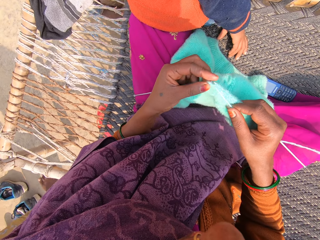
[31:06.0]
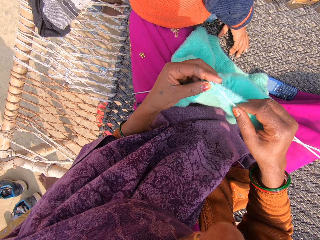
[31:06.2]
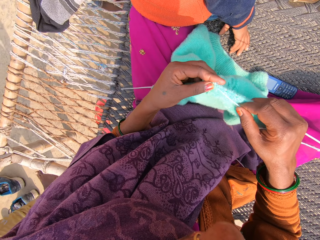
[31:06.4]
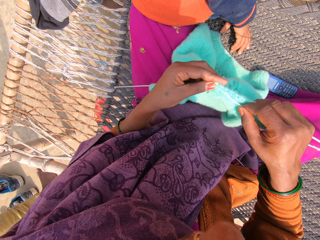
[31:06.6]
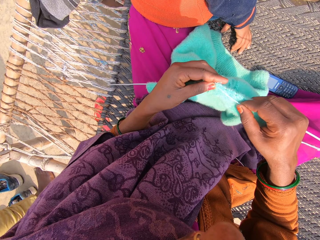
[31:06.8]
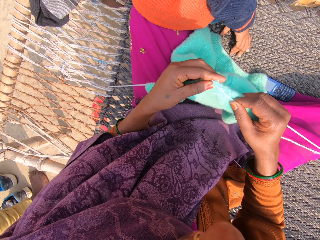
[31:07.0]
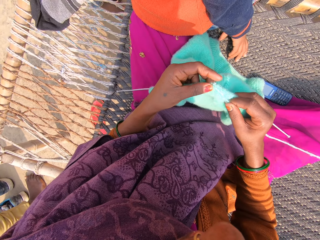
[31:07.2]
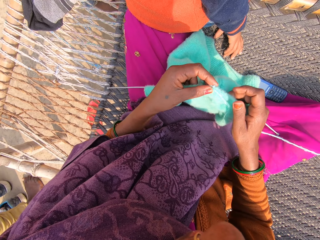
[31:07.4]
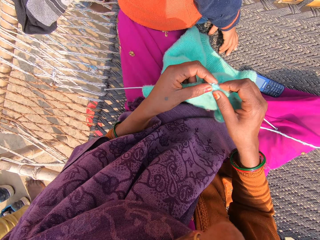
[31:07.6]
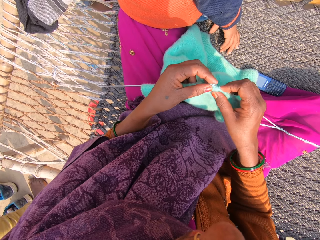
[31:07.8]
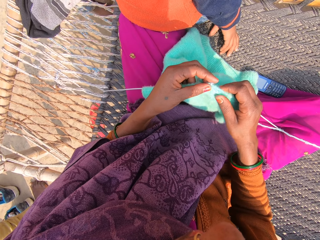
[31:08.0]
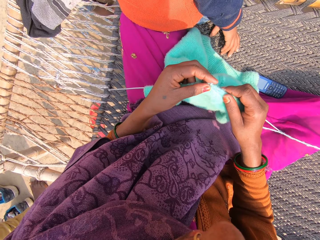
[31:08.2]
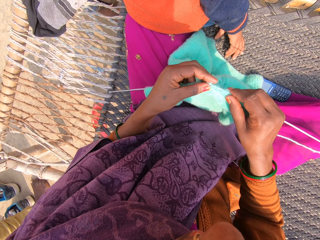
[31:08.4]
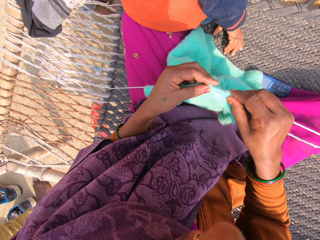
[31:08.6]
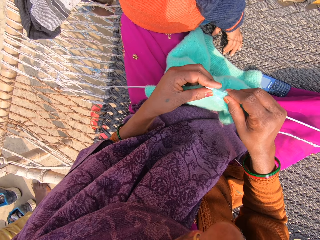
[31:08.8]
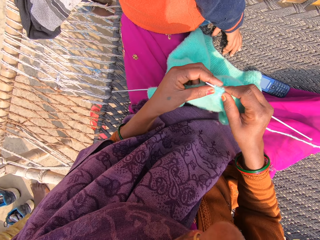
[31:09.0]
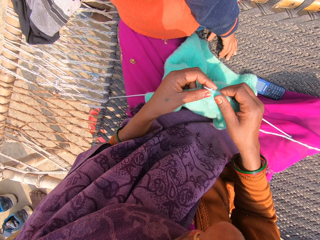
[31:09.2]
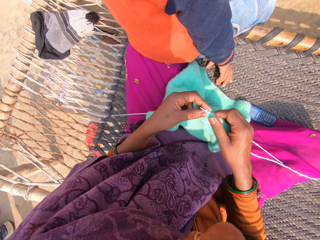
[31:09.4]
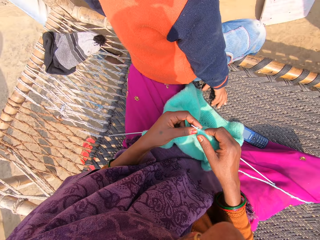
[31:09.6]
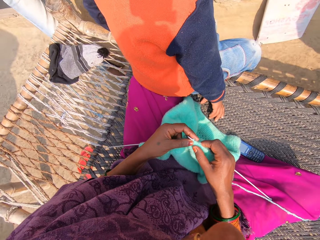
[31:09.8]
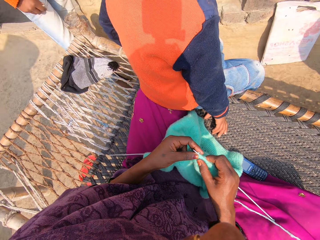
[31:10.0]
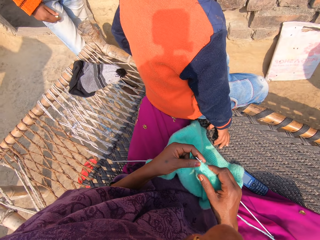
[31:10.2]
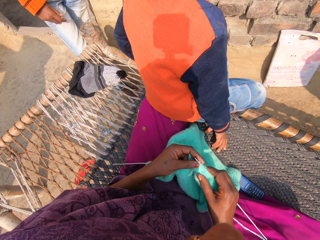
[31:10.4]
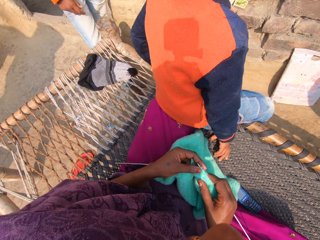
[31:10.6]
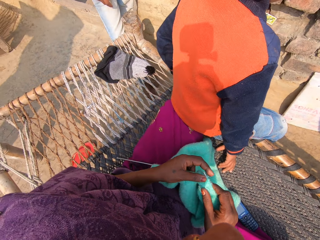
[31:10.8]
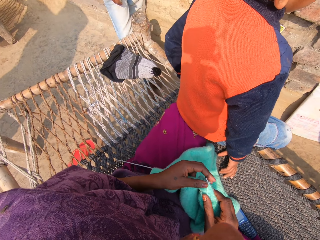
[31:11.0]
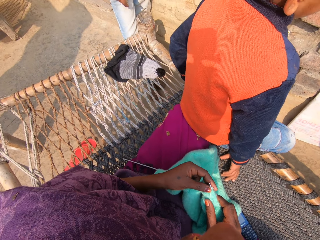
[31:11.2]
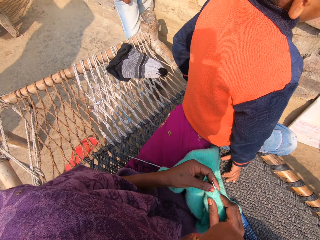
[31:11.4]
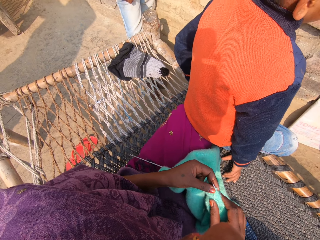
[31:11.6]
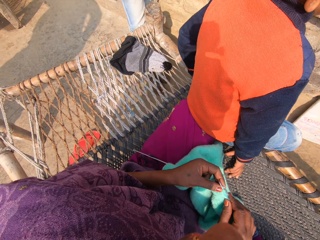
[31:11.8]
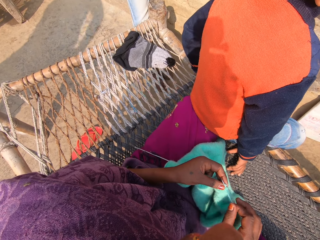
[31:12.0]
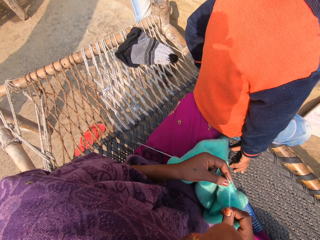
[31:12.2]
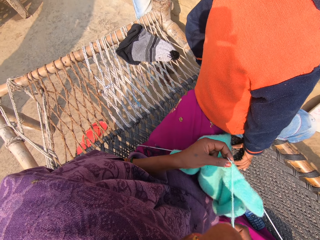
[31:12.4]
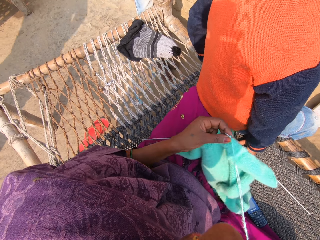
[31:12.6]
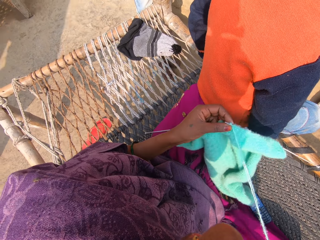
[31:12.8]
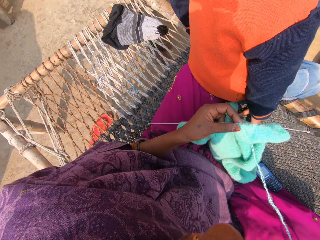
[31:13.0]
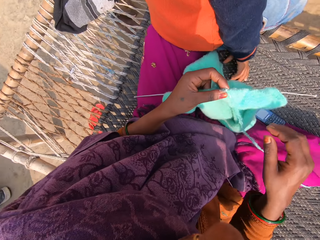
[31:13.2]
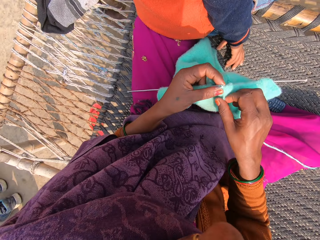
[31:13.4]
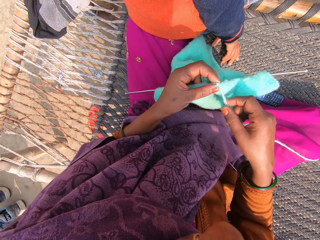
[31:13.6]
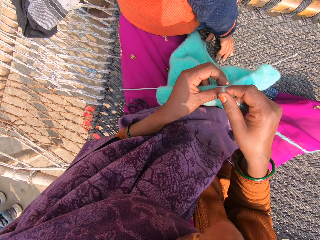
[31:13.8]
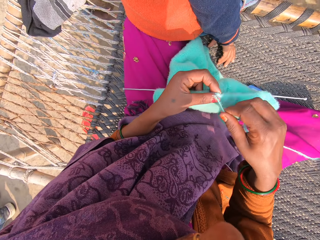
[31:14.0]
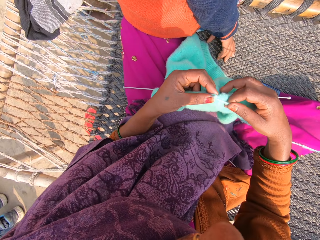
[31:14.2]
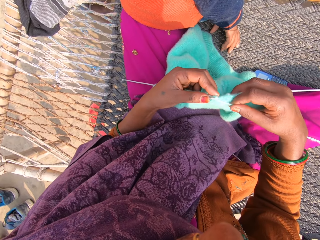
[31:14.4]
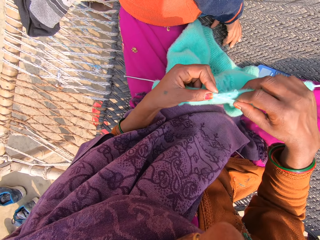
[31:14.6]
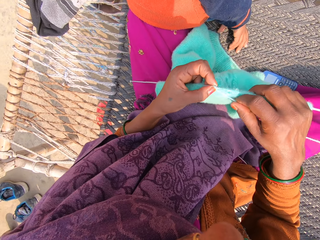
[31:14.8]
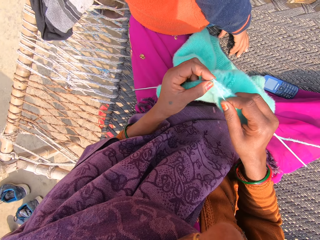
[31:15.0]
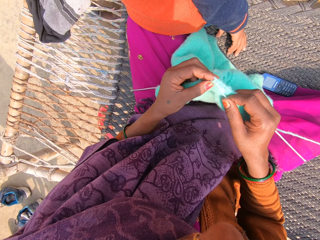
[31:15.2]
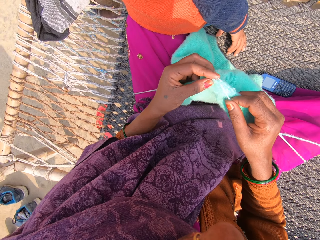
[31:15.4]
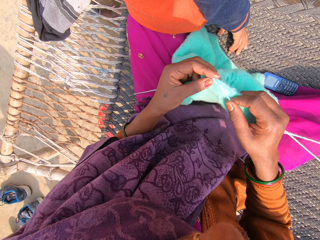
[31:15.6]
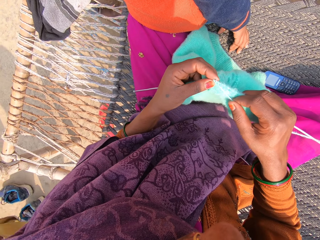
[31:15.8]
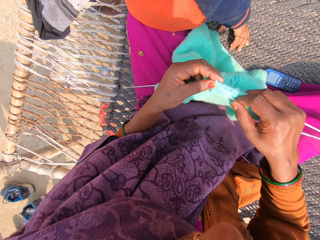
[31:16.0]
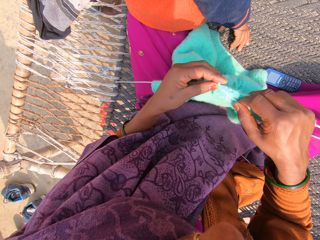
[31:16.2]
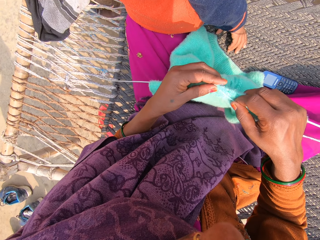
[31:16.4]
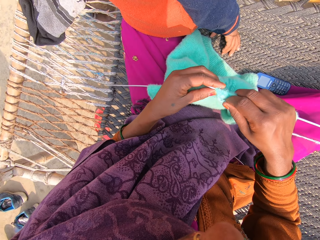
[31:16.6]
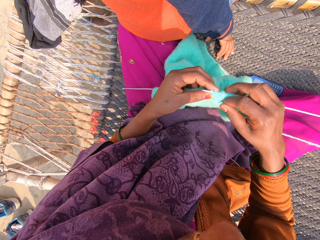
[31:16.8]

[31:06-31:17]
A man stands beside the camera wearer. The camera wearer stretches a strand of wool with her right hand. She knits the towel with the knitting pins and wool.

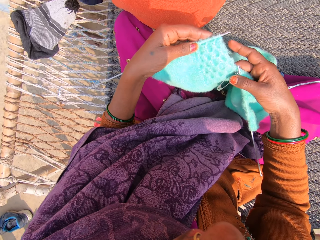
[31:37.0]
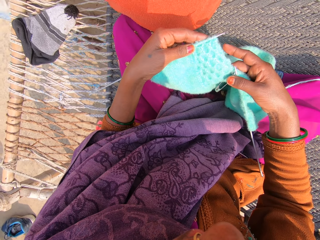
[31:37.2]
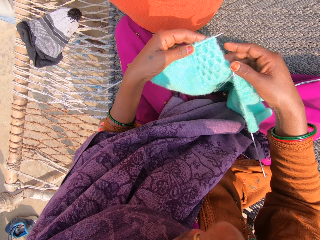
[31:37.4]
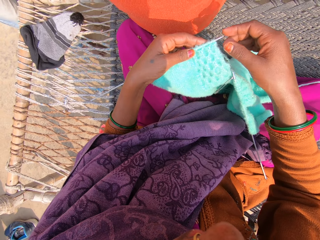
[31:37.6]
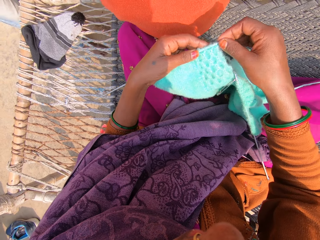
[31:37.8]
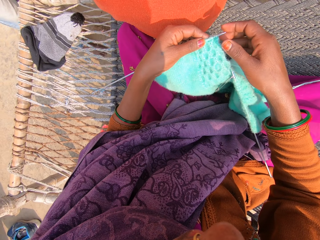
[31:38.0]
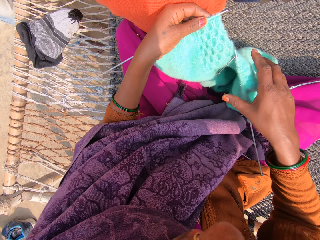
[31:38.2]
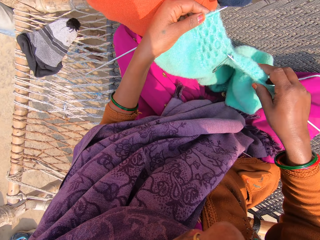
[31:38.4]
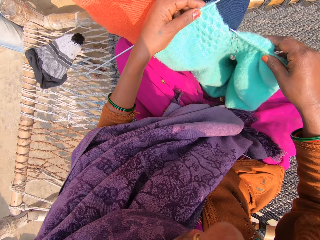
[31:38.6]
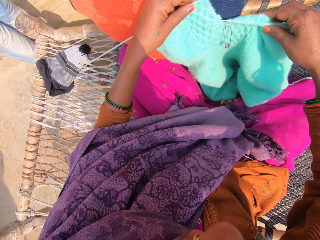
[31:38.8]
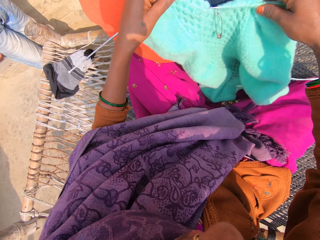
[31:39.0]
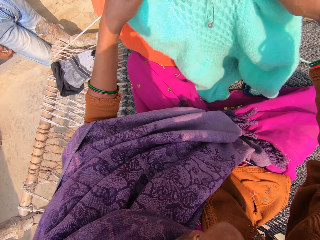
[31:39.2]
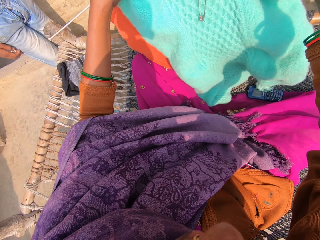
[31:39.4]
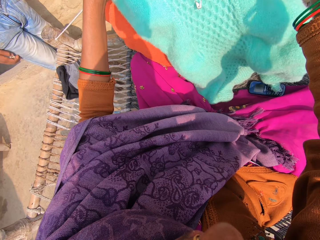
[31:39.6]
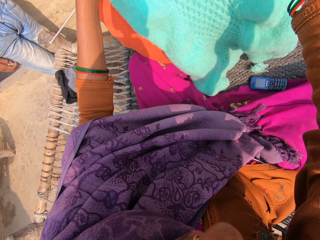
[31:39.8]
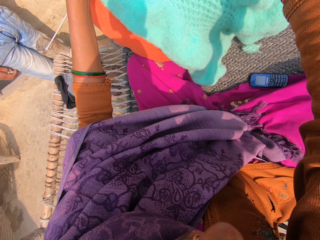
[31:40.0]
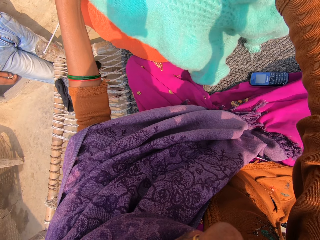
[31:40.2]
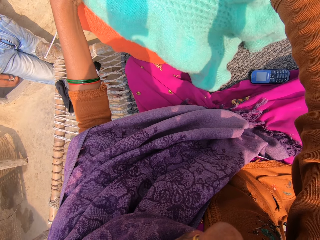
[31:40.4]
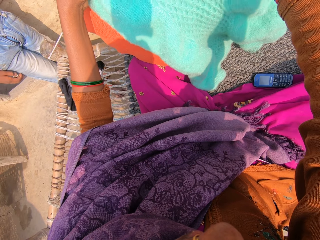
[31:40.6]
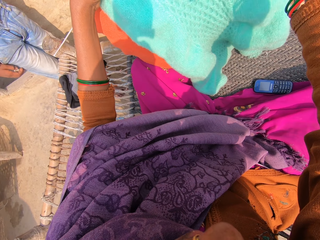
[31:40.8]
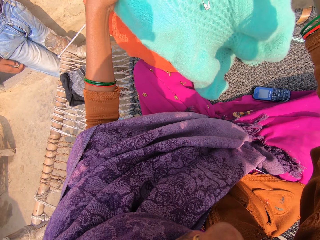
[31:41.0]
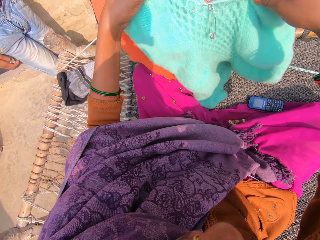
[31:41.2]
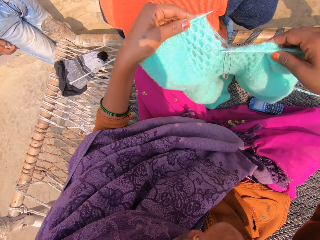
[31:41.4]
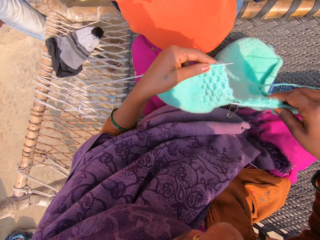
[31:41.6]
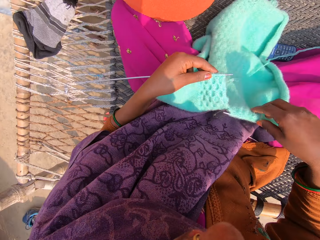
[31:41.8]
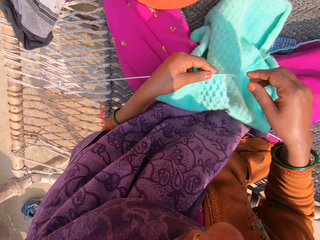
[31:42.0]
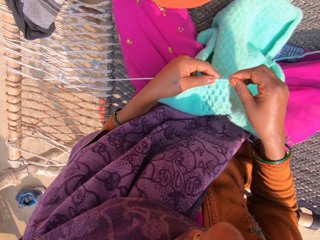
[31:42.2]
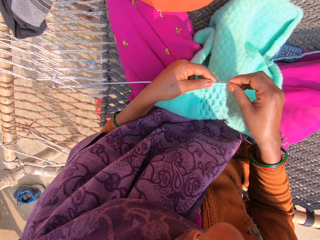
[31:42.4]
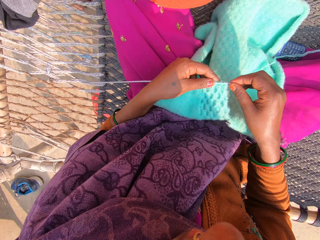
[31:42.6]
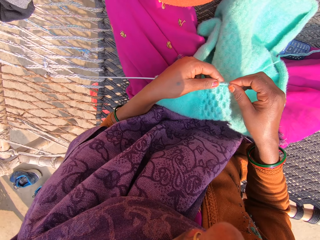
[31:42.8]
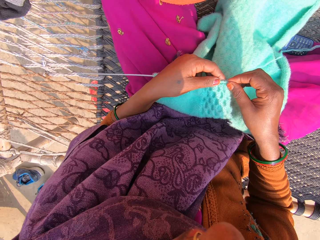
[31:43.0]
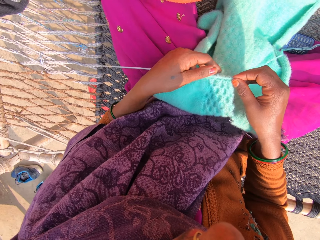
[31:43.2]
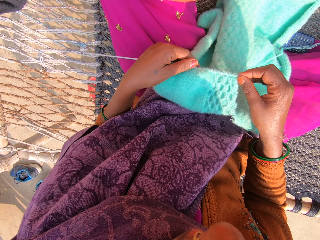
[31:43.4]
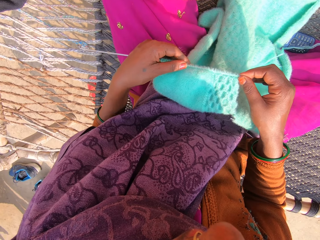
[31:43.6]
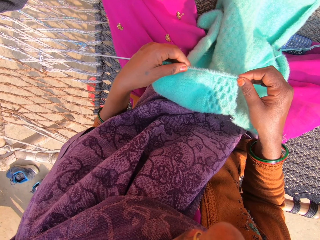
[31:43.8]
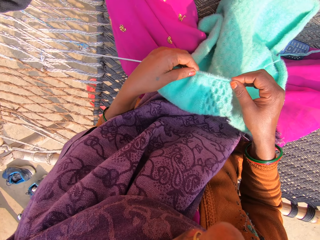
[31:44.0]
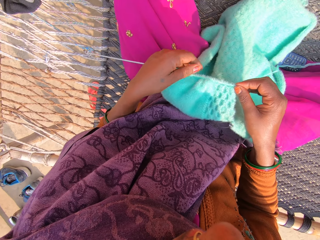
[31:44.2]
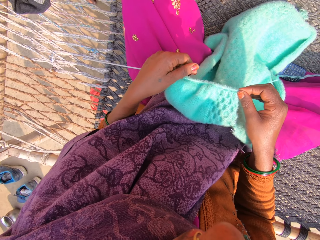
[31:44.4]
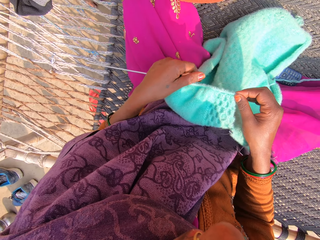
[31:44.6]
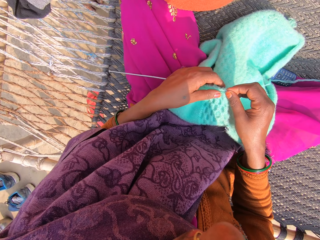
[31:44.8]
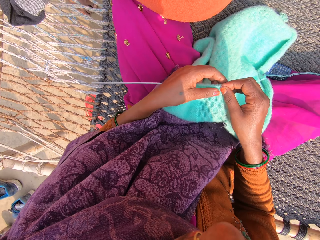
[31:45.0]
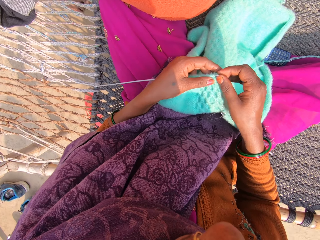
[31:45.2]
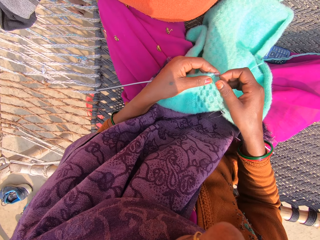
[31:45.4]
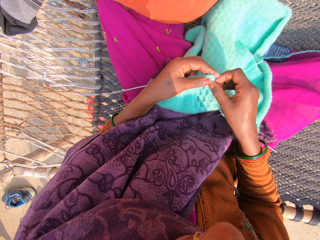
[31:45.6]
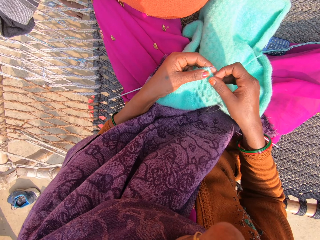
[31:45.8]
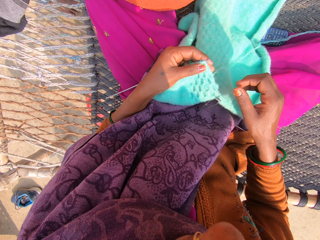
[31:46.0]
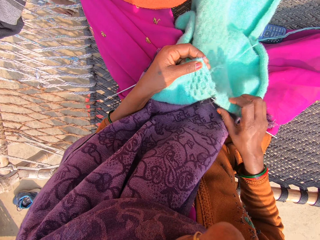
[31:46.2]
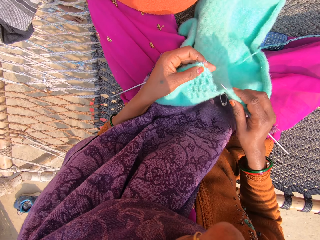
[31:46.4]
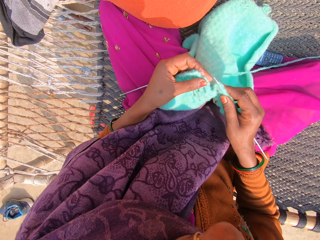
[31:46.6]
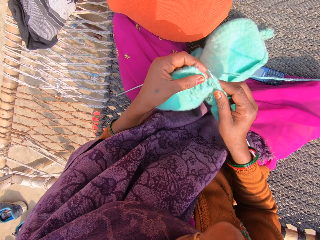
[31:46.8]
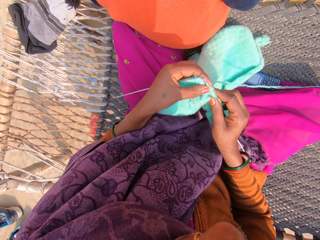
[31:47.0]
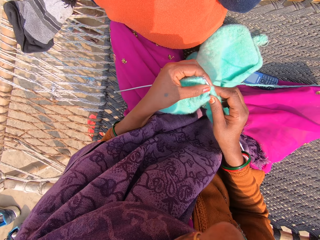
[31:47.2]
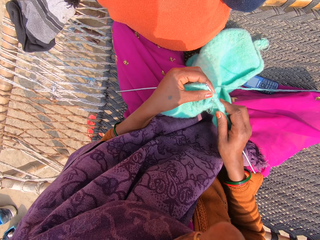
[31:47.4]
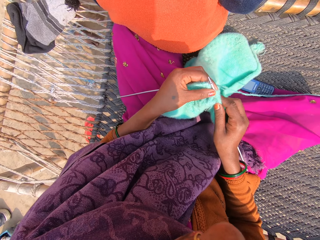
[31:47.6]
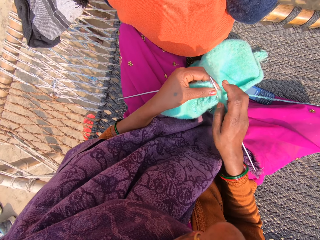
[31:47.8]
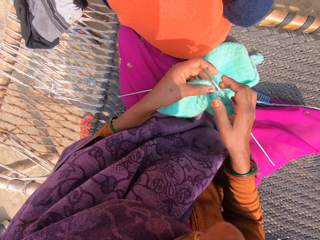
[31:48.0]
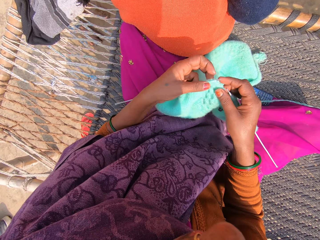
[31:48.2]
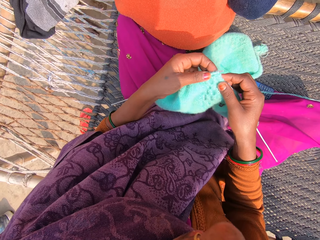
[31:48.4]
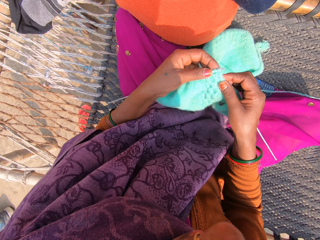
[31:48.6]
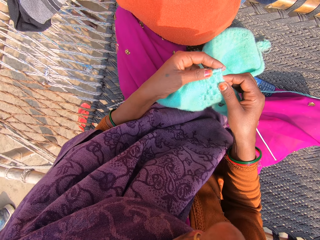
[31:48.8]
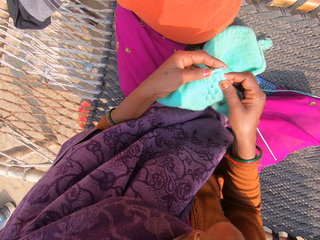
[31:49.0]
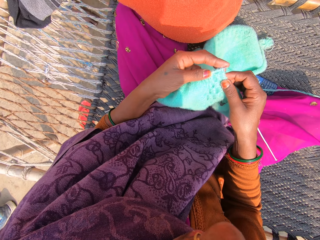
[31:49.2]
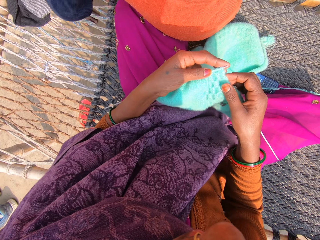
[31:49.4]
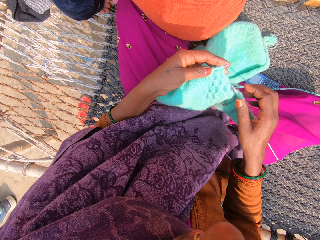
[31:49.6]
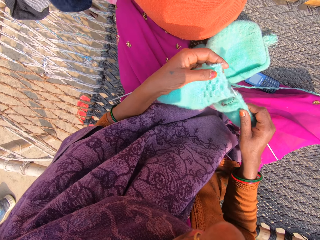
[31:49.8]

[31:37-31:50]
The camera wearer lifts up the woolen fabric. A man stands beside the camera wearer. The camera wearer drops the towel or woolen fabric. They pull the woolen fabric in the needle. They adjust the towel on a knitting pin. They hold the crochet needle. They adjust the towel on the other knitting pin.
